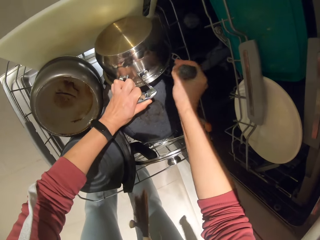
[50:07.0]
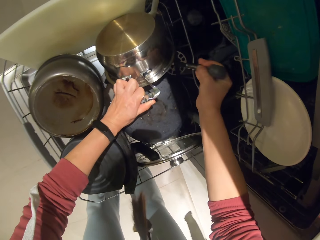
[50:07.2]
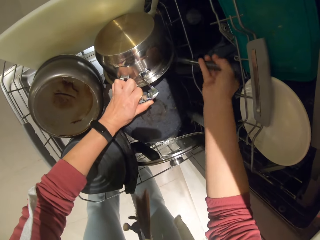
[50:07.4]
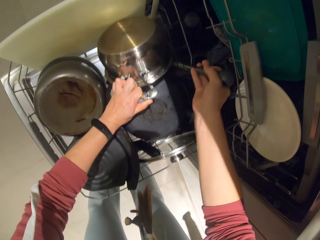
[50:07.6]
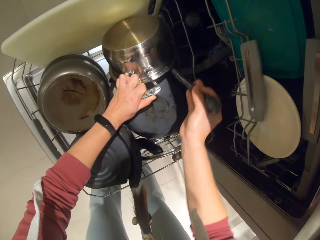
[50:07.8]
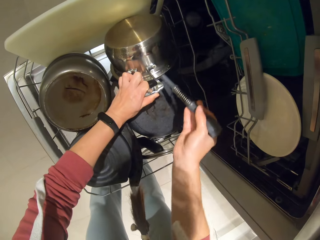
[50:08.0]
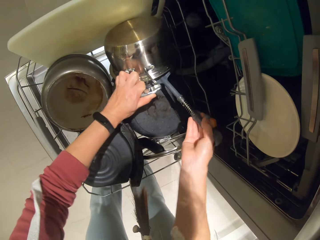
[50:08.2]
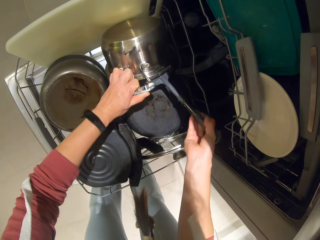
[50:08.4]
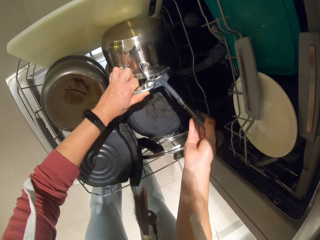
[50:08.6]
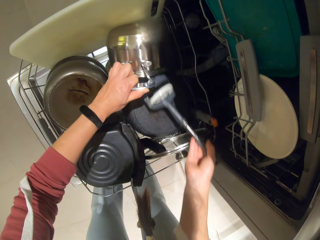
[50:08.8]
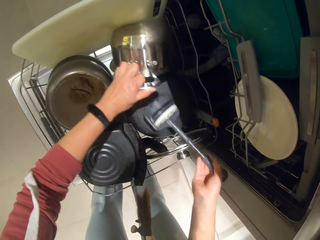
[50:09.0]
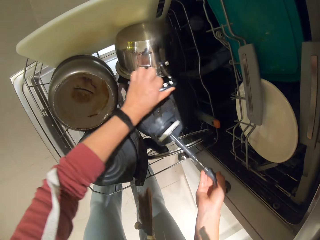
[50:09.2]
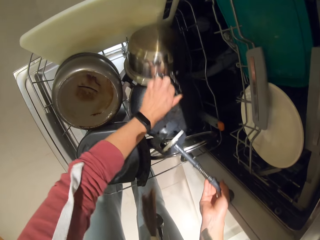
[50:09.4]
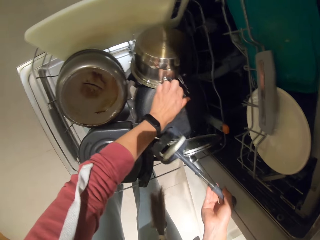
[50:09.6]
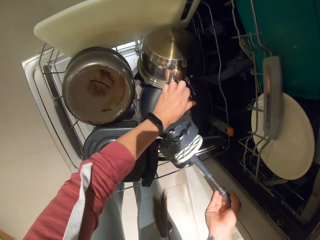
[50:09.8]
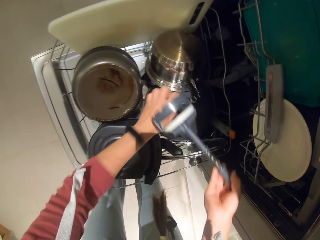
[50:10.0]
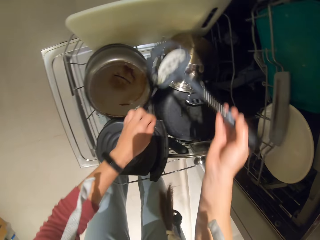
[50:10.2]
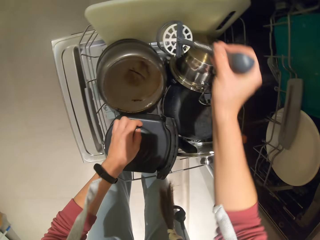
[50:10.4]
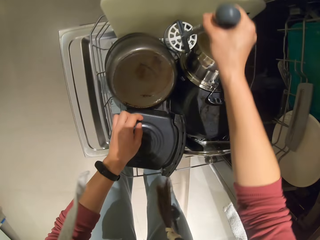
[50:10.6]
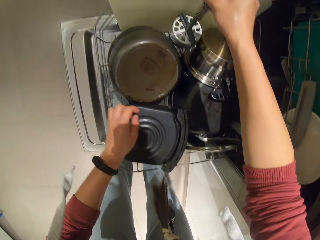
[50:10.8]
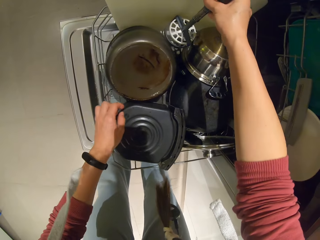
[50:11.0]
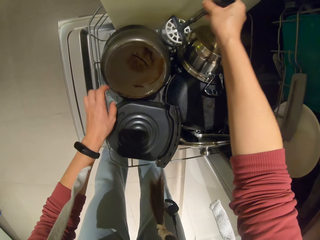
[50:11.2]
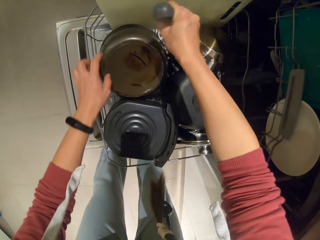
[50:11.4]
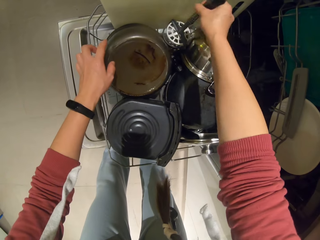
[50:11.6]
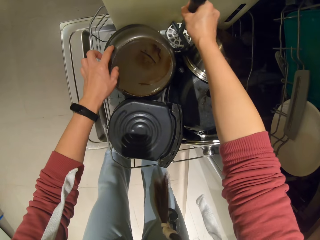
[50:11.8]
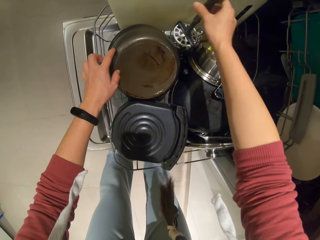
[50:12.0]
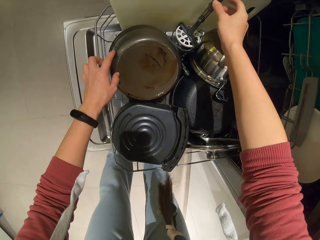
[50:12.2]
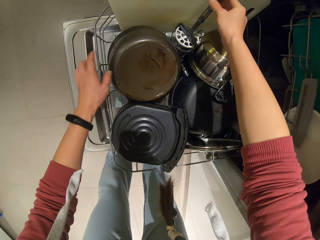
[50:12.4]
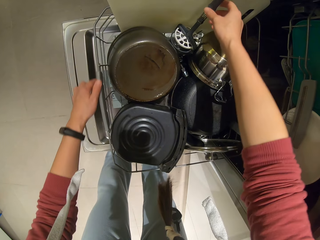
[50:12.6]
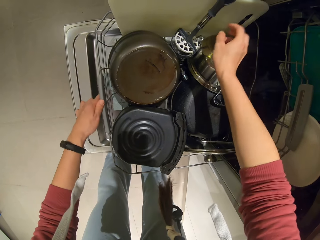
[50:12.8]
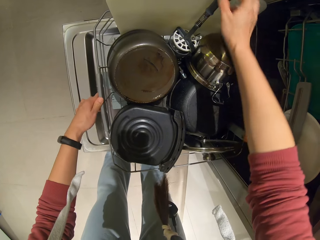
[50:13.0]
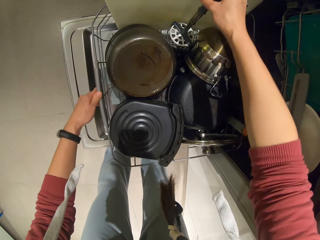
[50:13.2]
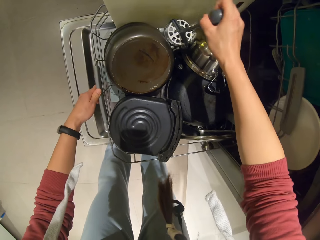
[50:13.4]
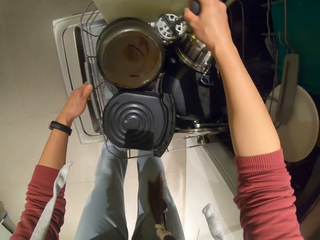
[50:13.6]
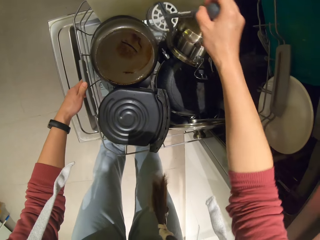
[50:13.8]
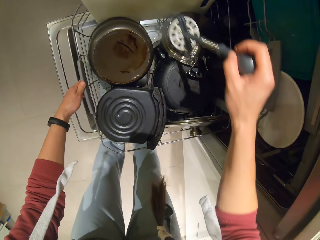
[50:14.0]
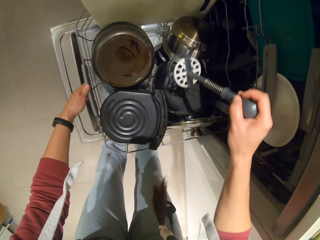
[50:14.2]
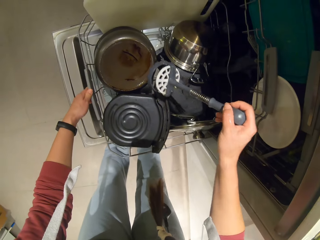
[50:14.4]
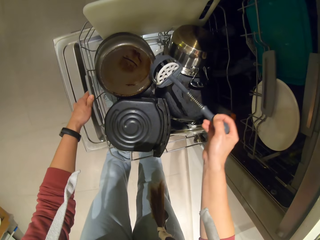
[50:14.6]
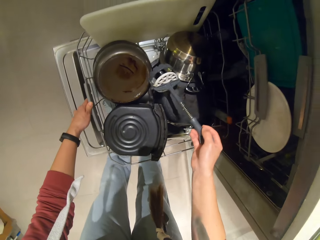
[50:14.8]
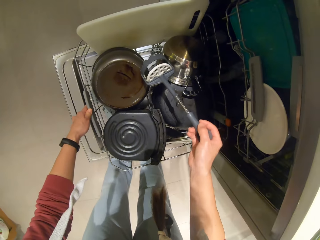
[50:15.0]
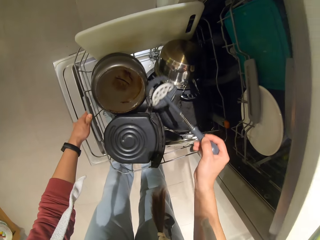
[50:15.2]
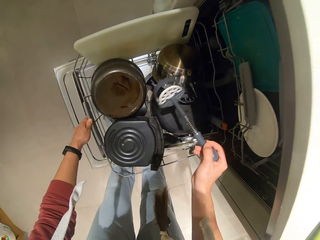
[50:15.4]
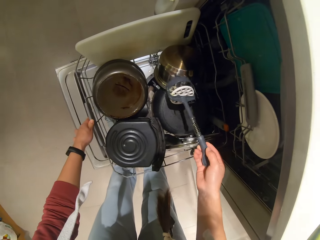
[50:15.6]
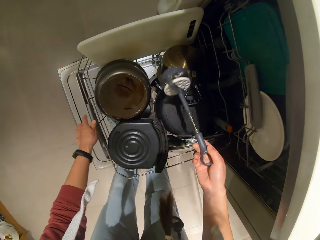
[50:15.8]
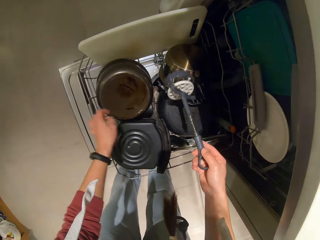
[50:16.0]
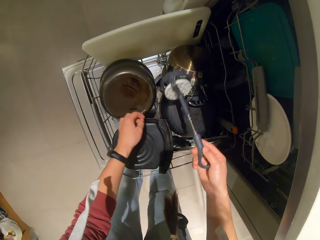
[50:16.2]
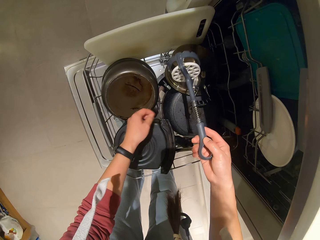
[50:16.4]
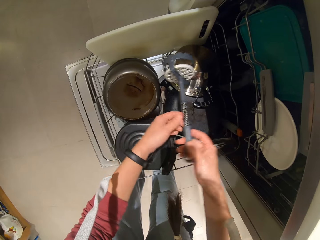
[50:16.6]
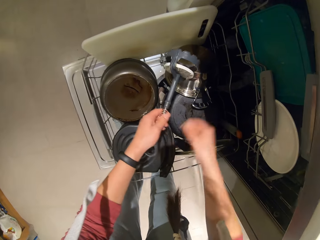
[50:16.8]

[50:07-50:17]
The camera wearer twists the serving spoons. They pull out the serving spoon.

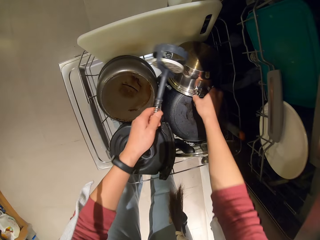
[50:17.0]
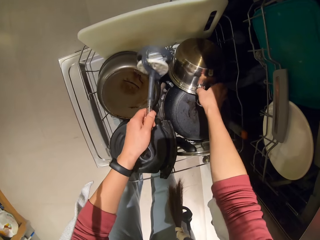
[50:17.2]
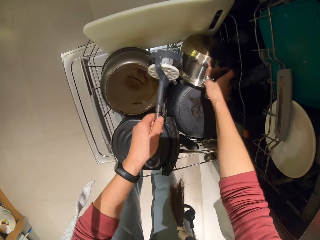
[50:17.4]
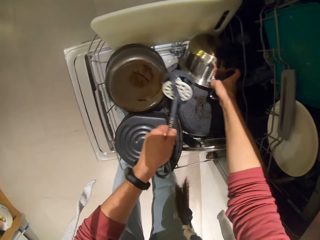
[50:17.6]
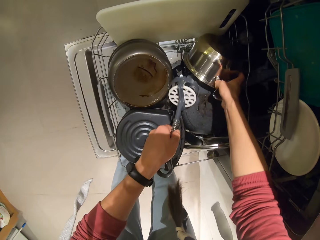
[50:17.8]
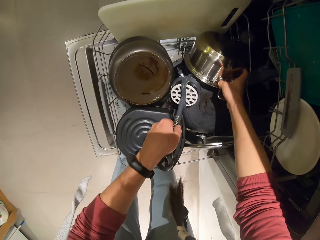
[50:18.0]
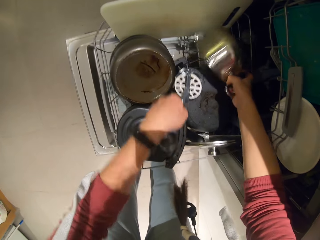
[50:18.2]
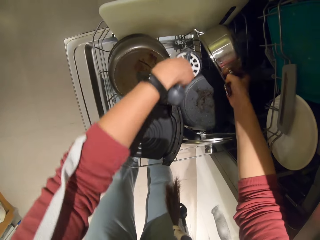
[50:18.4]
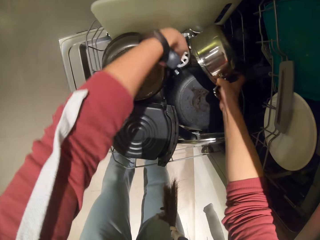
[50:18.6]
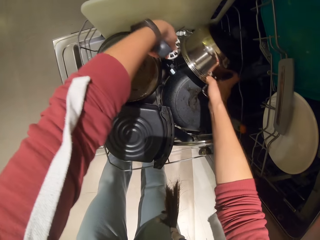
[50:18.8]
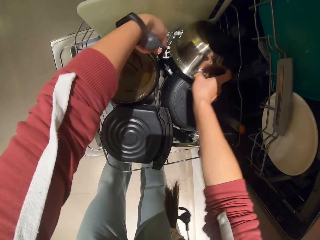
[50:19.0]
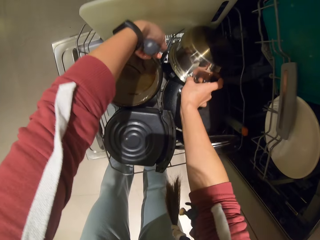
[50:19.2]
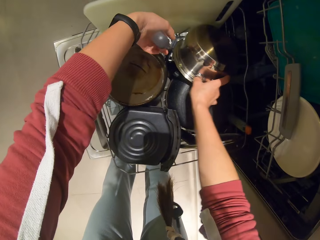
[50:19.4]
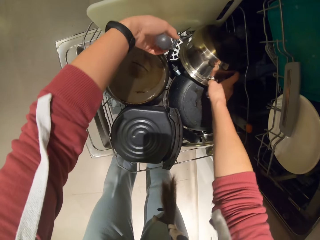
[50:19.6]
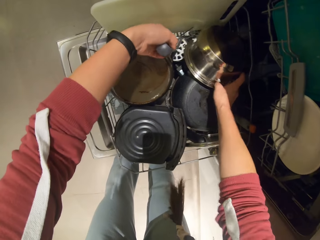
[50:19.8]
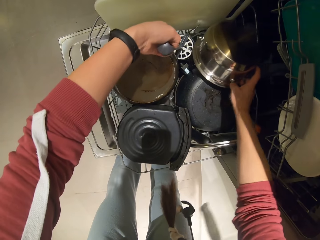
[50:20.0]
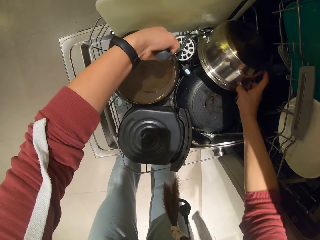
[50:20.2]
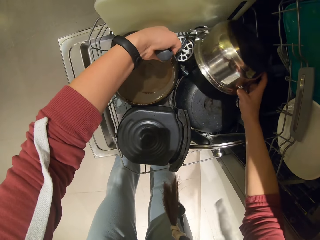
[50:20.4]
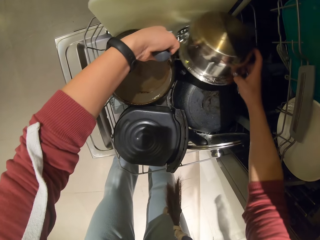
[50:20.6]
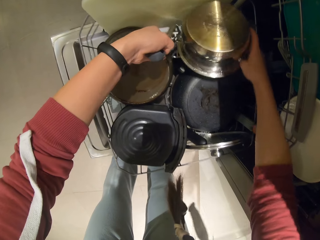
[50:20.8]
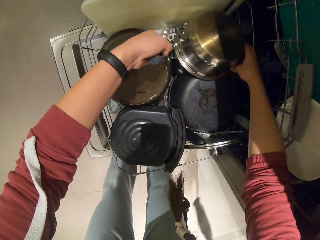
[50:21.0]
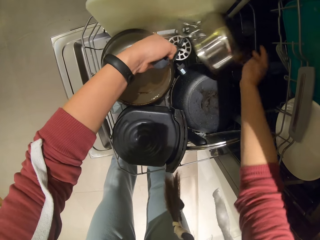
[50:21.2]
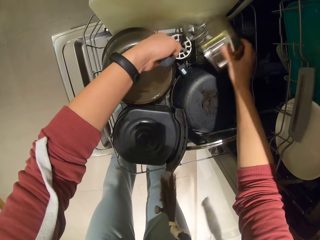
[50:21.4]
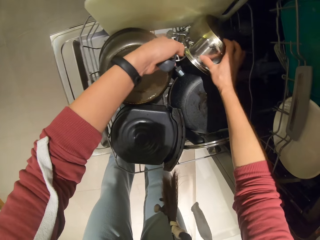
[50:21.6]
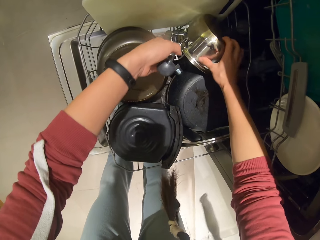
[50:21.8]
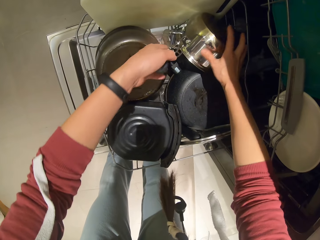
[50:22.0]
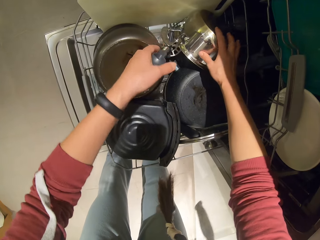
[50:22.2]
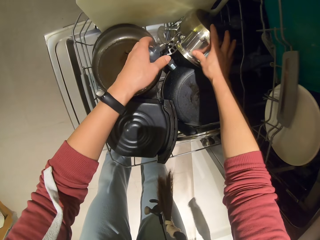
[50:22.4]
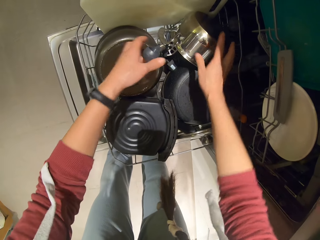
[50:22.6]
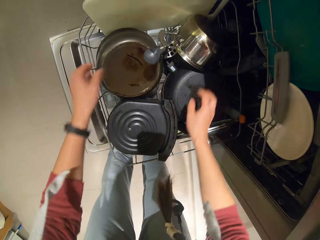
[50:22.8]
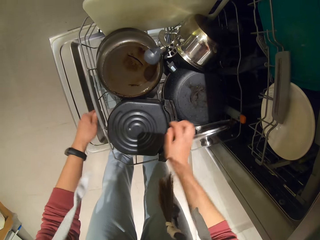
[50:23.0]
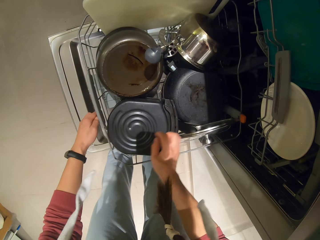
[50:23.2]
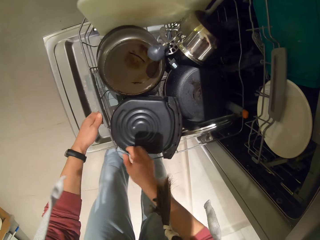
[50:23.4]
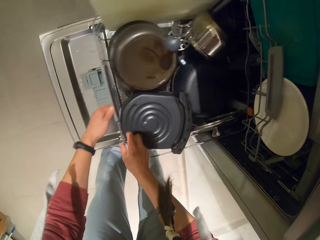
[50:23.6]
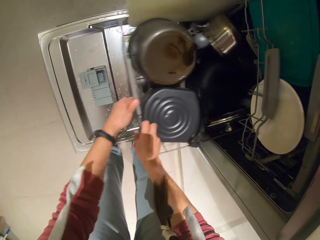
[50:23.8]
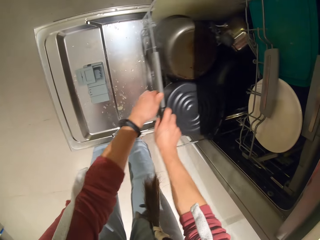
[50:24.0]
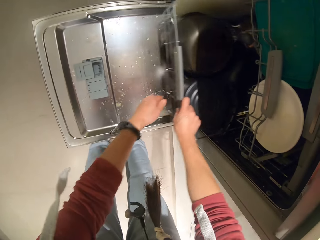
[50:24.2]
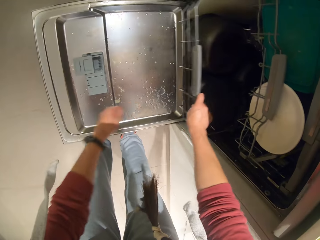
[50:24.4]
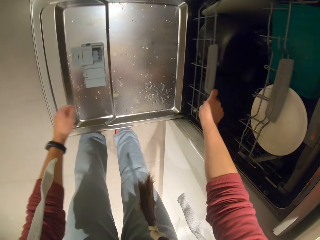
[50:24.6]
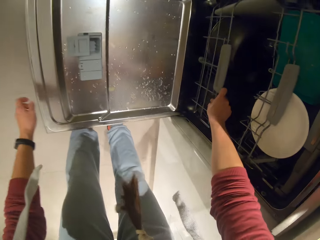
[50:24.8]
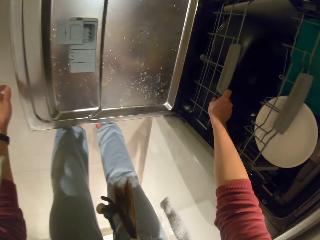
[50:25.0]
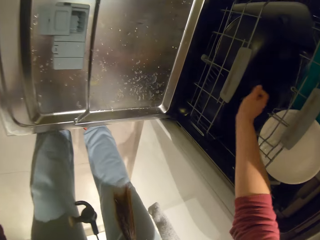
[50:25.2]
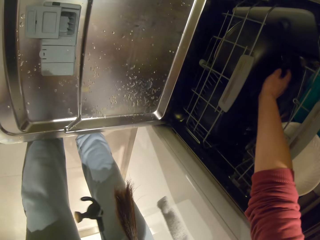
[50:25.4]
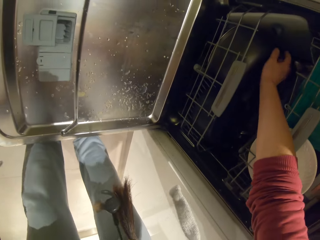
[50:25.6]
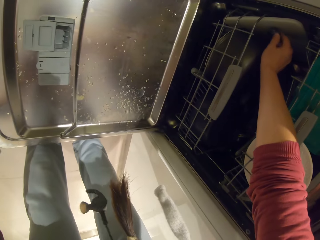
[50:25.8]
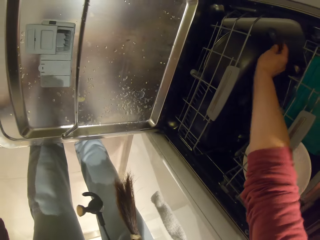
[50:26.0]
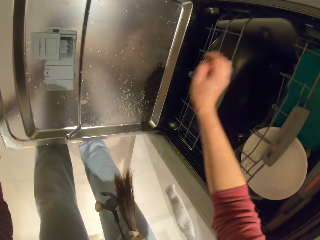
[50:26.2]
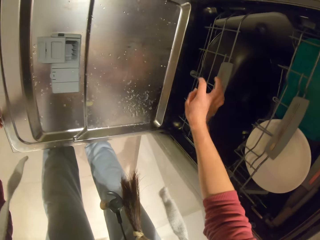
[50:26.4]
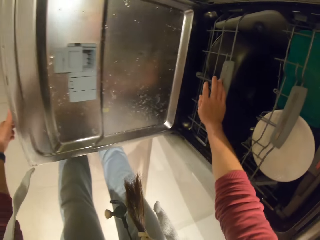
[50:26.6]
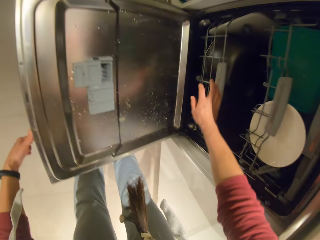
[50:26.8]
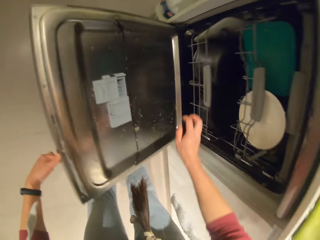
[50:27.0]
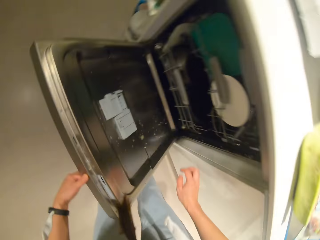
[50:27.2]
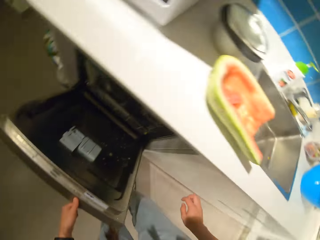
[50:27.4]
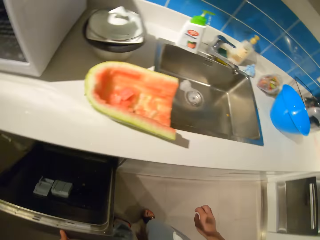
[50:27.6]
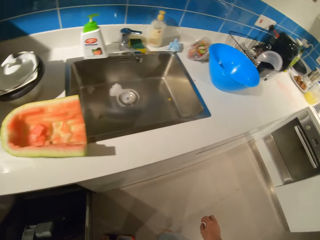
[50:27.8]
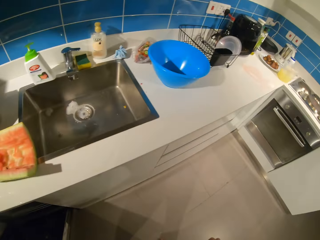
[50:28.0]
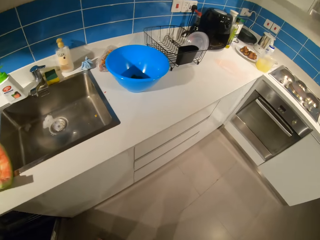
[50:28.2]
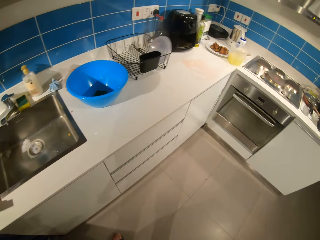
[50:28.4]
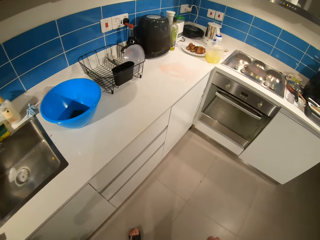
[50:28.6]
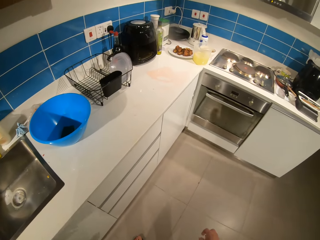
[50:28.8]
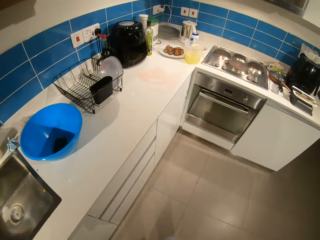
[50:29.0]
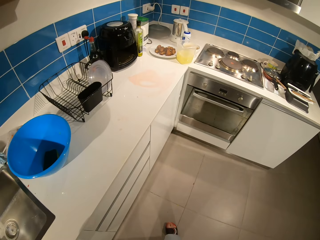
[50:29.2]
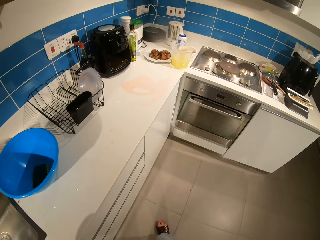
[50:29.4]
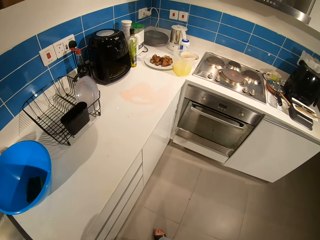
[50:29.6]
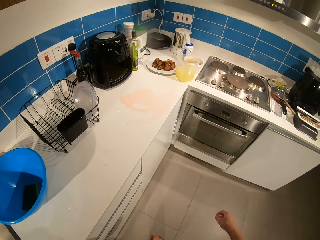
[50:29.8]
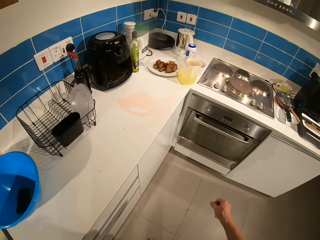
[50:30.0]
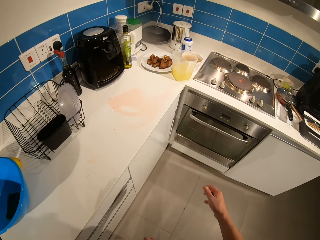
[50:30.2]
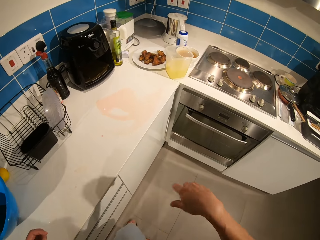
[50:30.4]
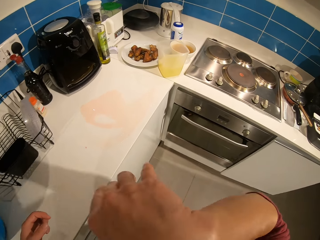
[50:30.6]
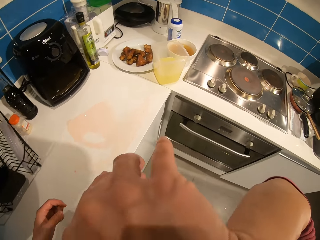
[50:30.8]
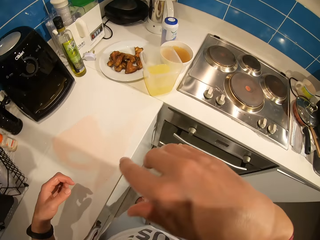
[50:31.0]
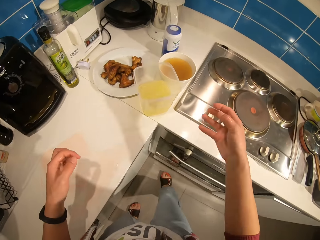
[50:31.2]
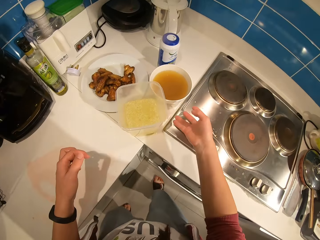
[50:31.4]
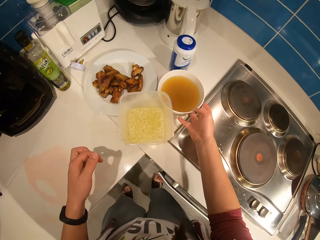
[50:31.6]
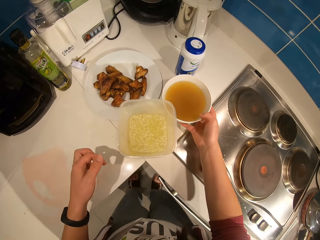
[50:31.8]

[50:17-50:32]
The camera wearer lifts up the cooking pot. They insert the serving spoon. They push the rack into the dishwasher. They close the dishwasher. They walk.
